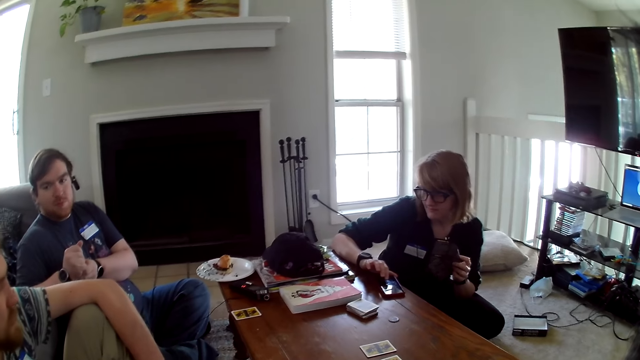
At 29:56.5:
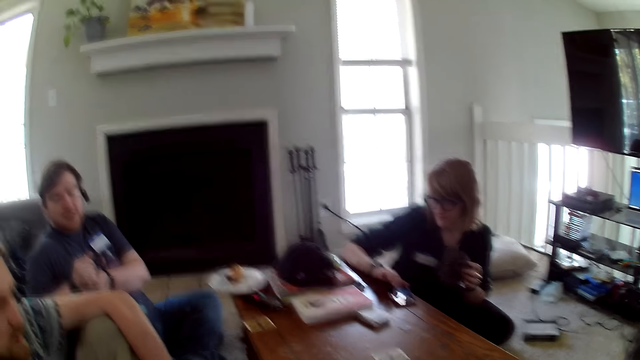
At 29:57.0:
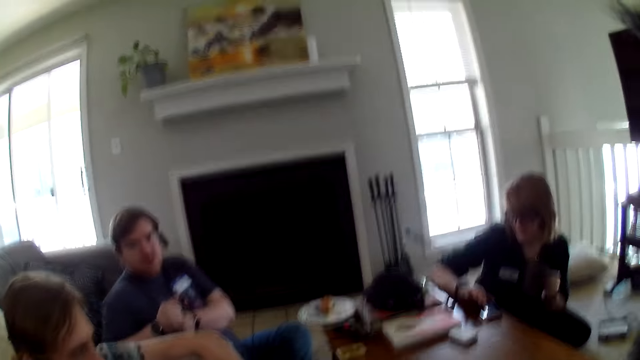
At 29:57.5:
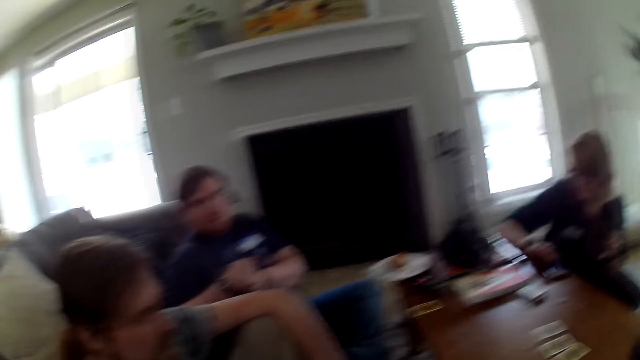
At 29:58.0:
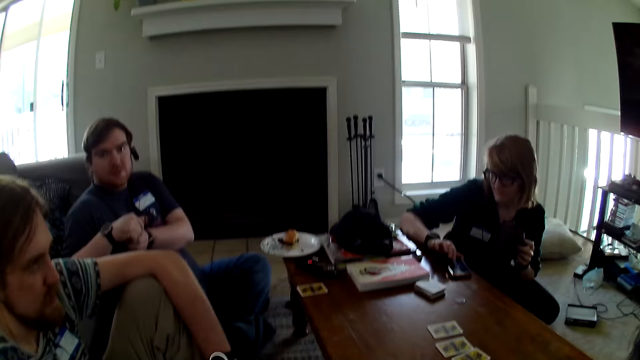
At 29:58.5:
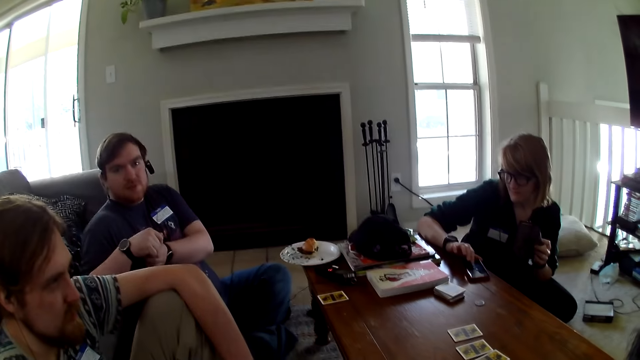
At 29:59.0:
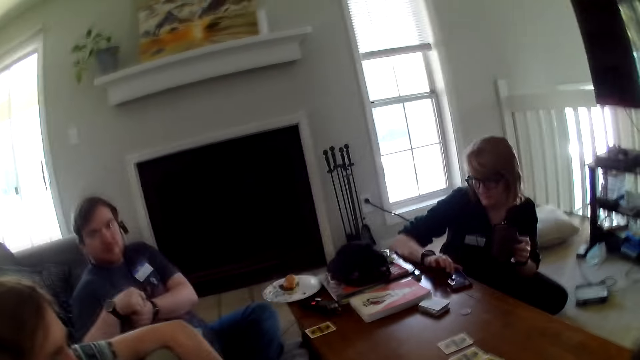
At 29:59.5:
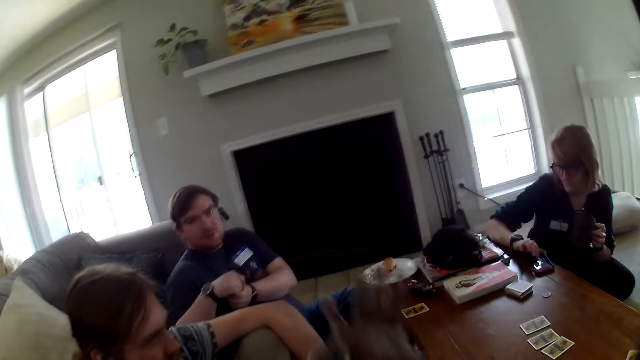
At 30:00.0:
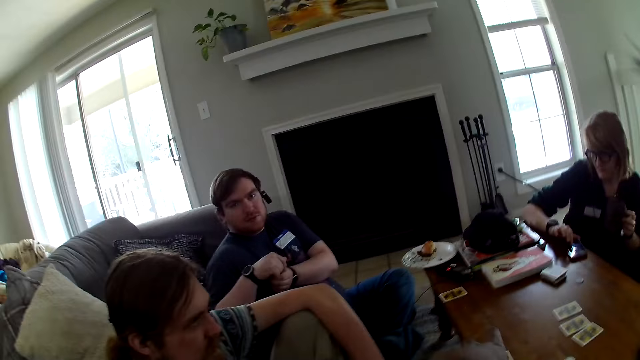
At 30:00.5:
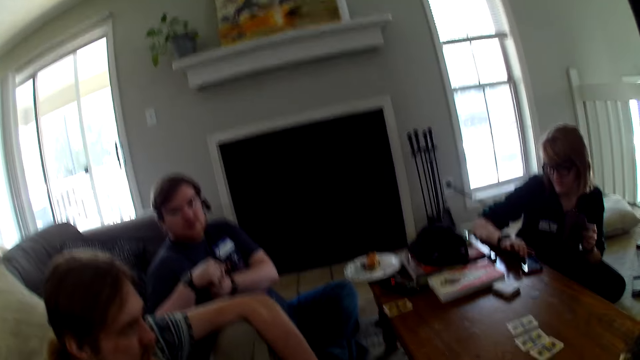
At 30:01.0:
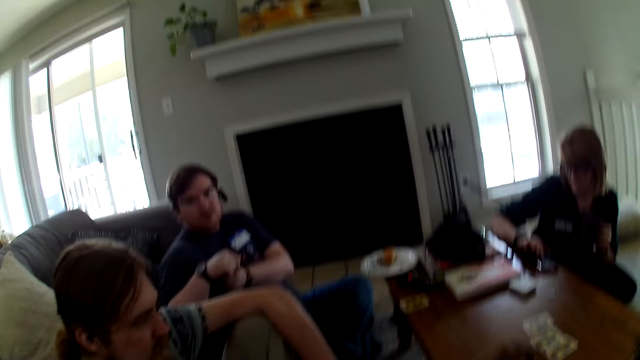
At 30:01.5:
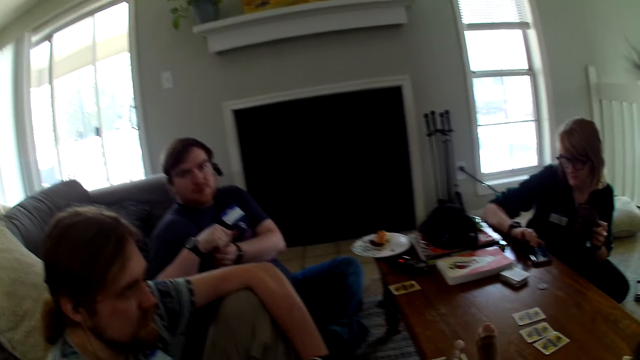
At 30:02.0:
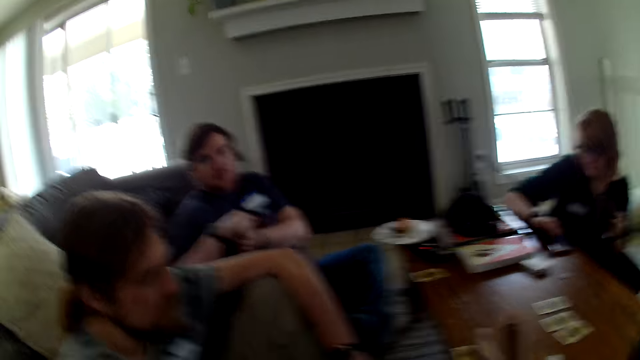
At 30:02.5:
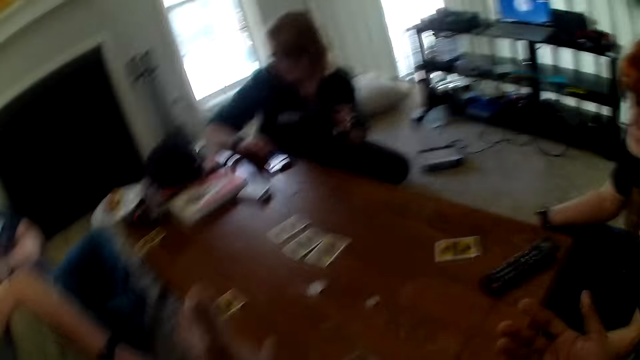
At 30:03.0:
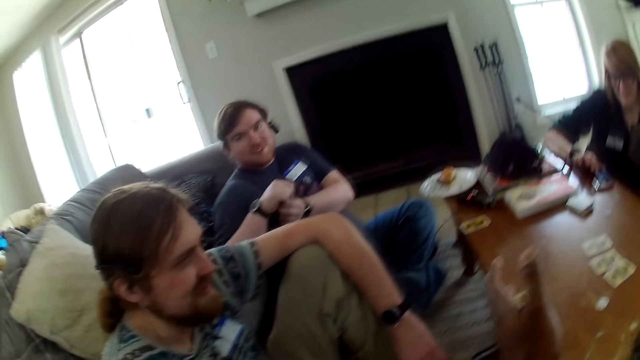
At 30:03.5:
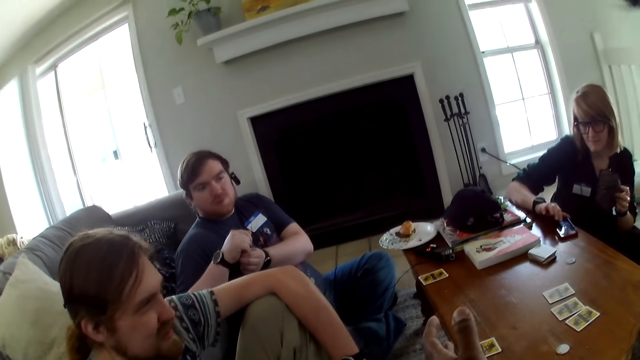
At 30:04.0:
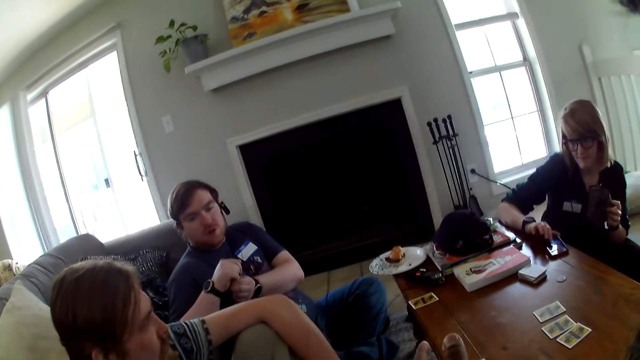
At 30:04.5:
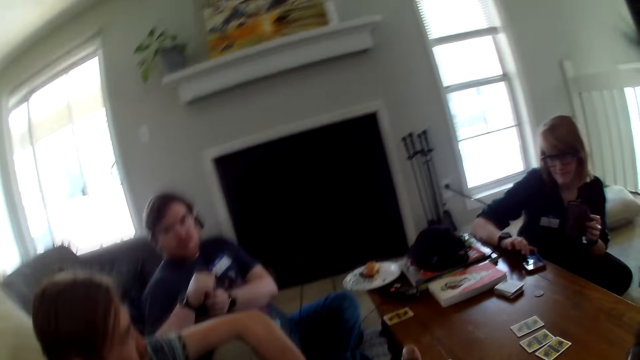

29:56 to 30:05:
A man talks with another man. The camera wearer talks with the other man and the first man. They move the hand.

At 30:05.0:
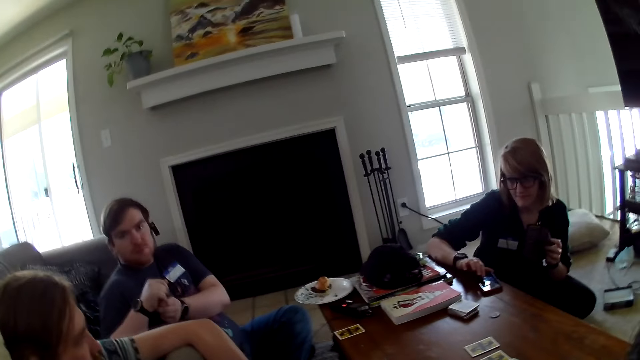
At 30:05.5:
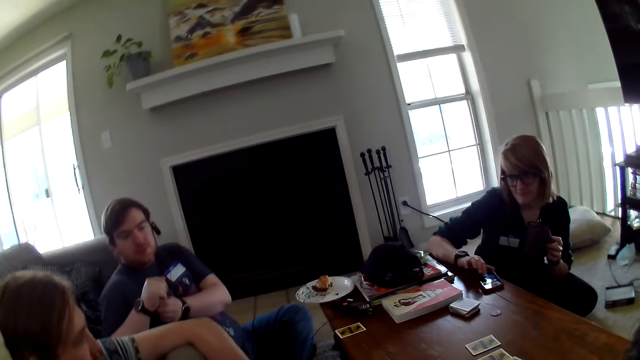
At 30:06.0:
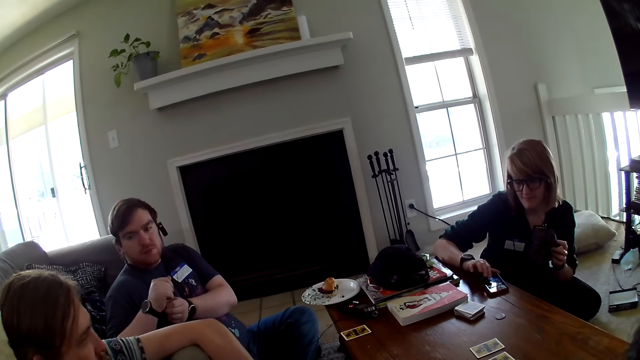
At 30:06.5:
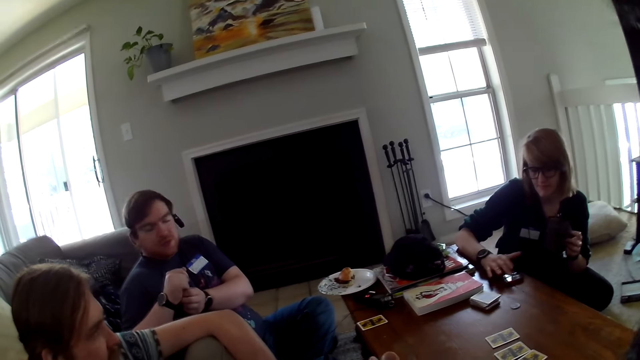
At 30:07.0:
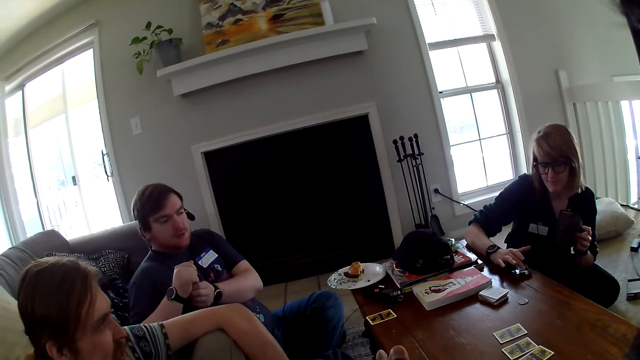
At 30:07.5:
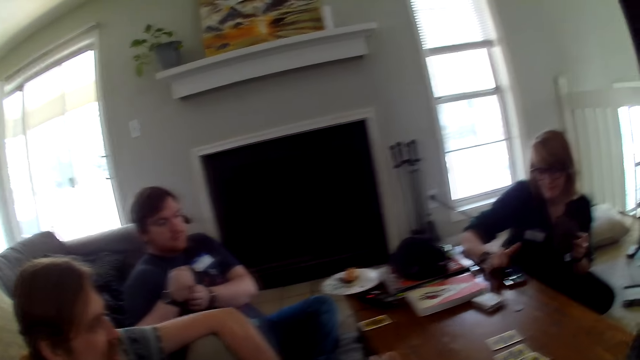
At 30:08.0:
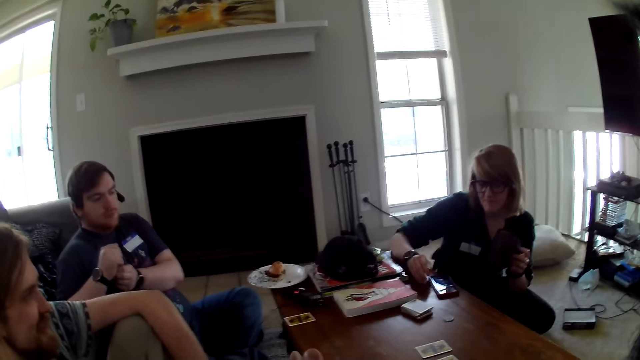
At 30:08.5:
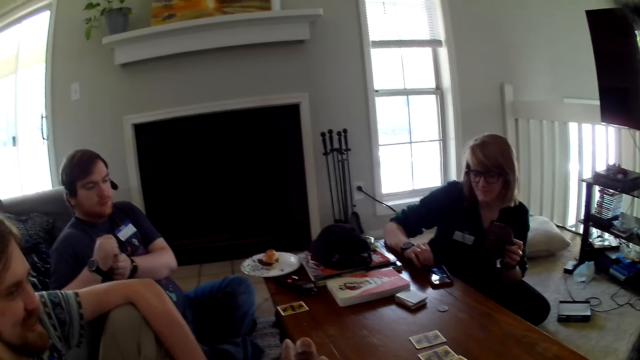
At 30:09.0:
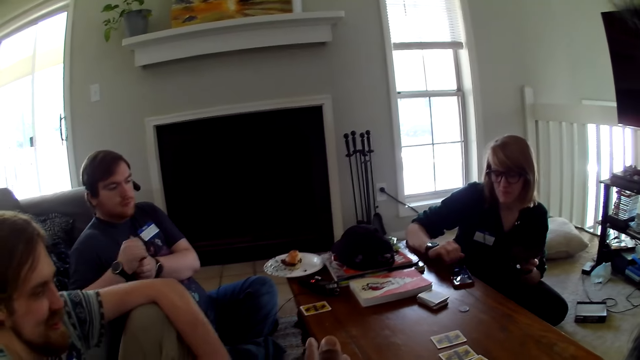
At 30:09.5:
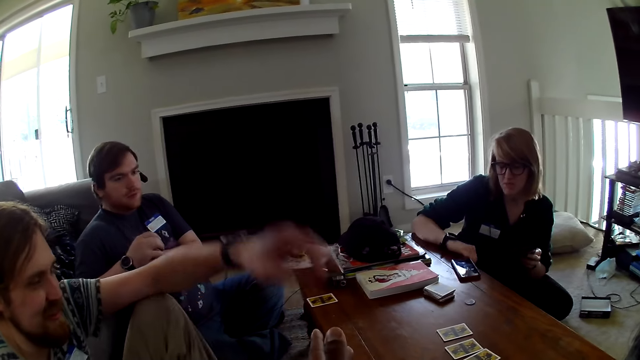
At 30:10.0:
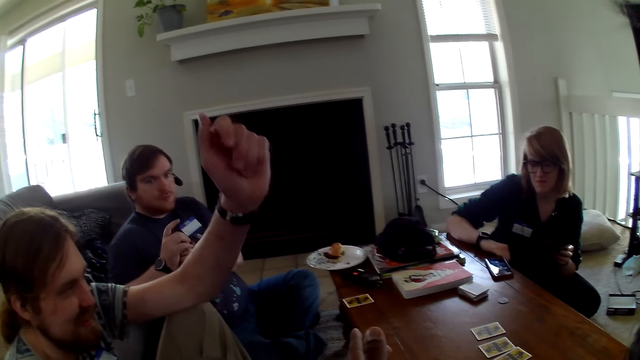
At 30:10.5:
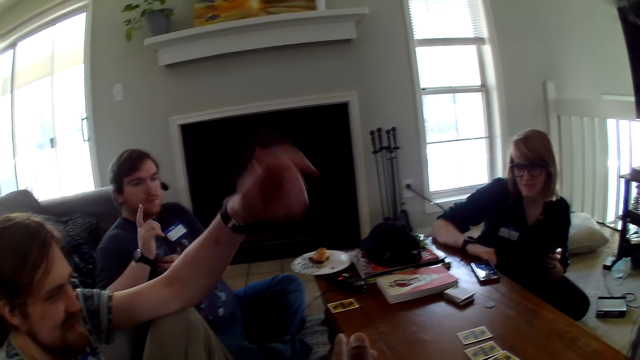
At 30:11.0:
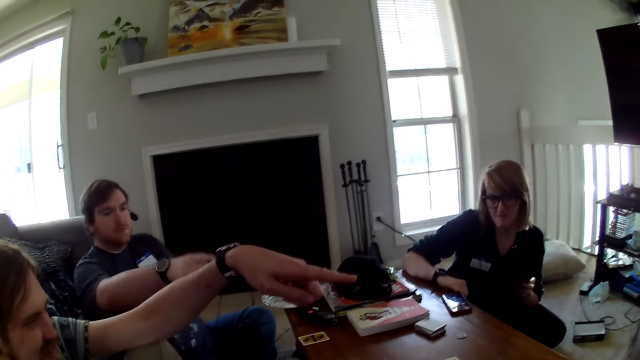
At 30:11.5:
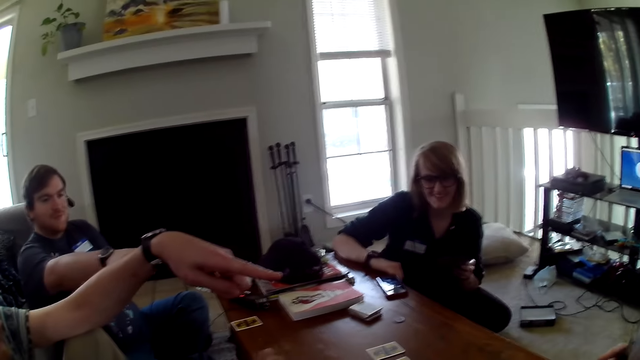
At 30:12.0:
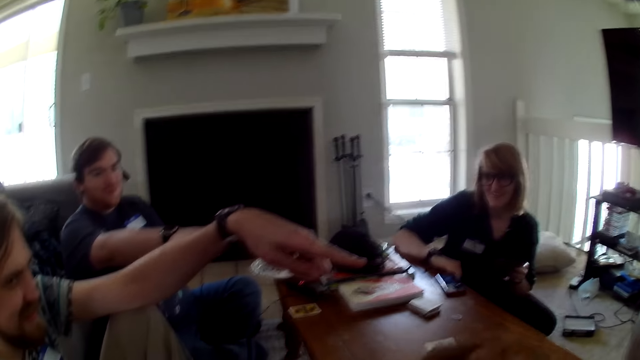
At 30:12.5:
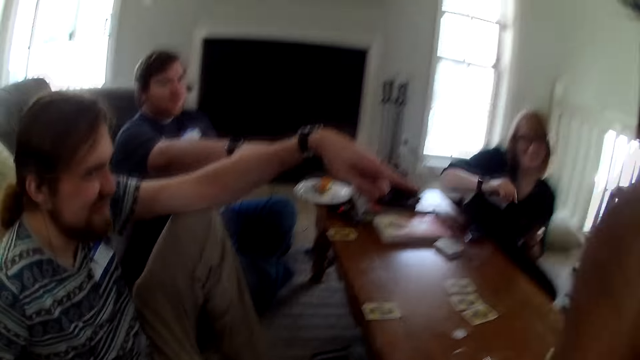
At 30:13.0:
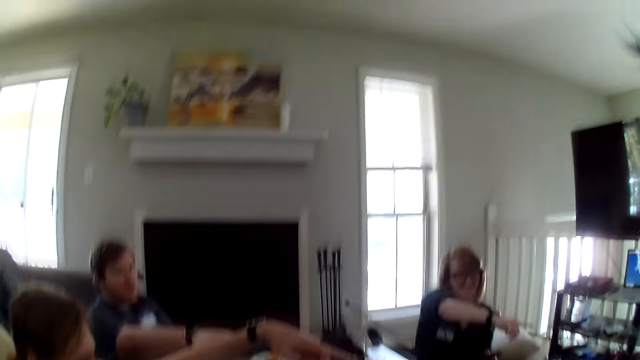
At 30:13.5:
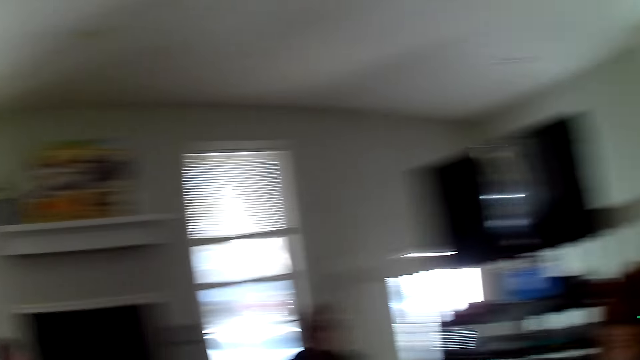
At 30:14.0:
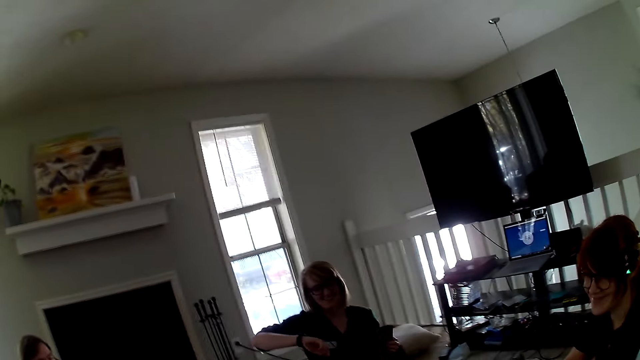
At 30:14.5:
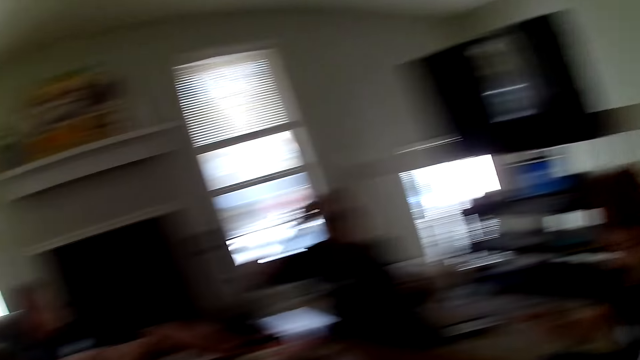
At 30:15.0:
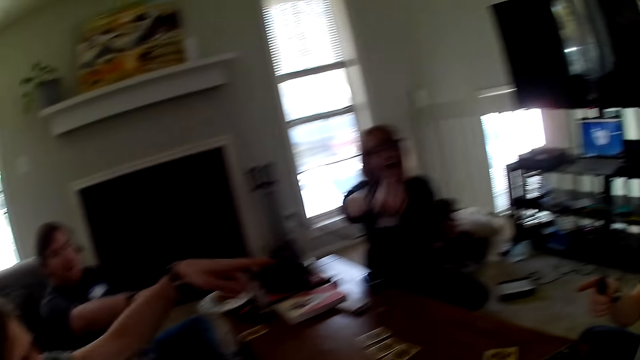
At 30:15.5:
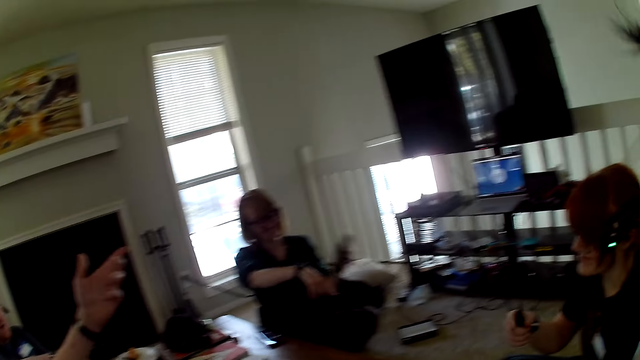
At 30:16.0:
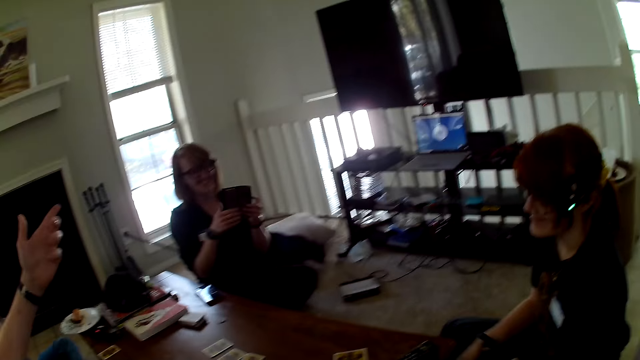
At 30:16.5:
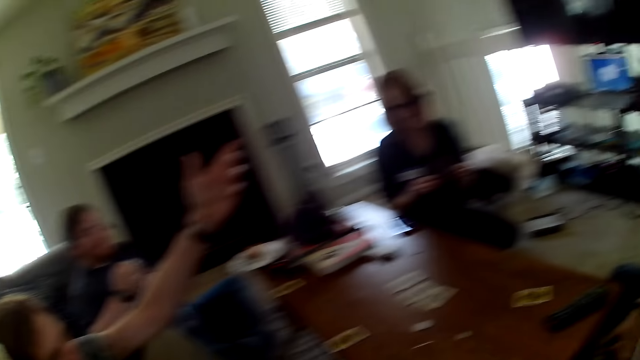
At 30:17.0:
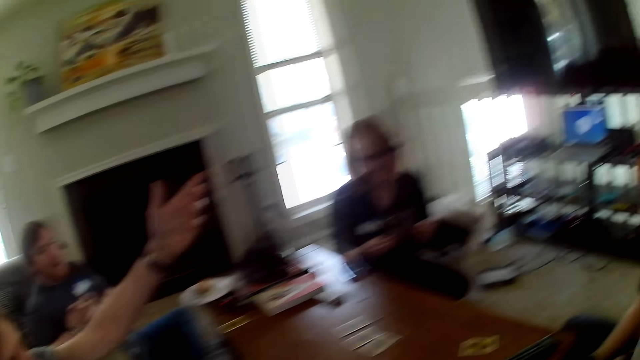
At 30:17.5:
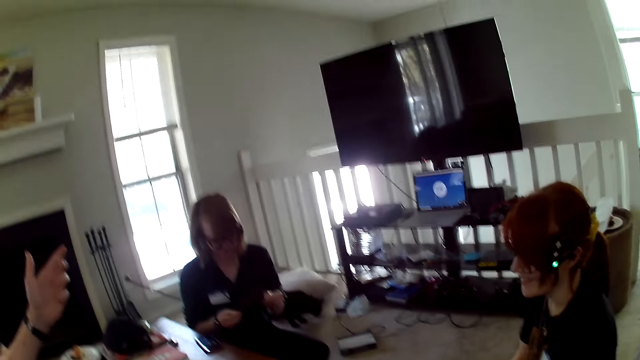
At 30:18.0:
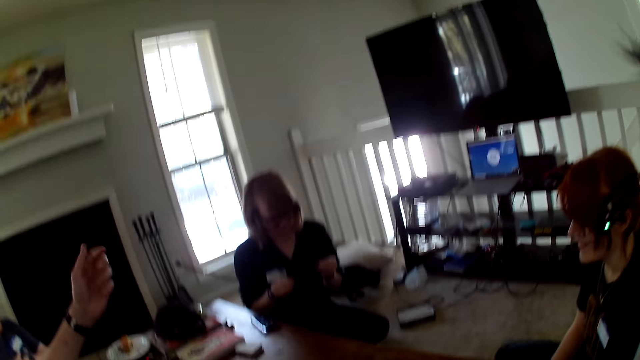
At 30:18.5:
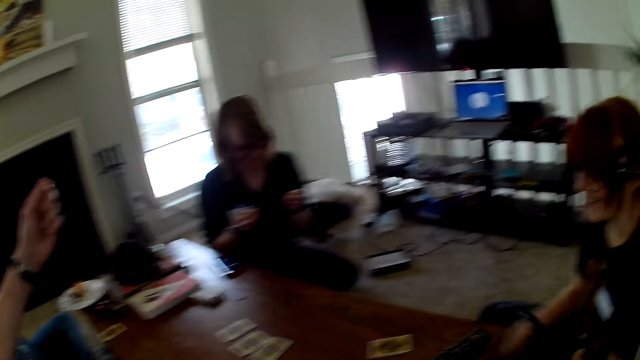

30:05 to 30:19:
A woman operates the phone. A man moves the hand. Another man points at the woman. A third man points at the woman. Another man moves the hand. The first man moves the hand.
